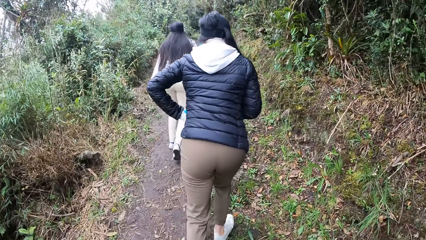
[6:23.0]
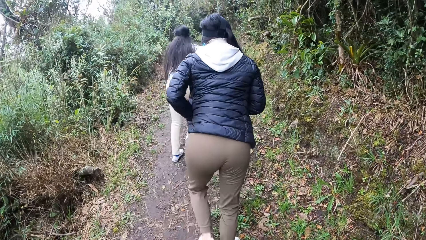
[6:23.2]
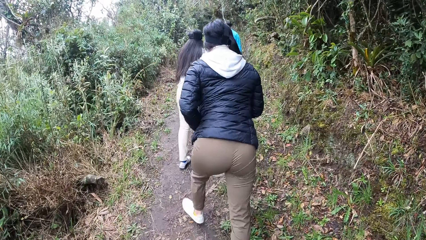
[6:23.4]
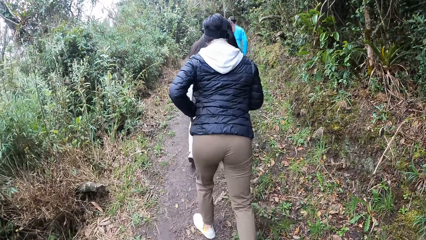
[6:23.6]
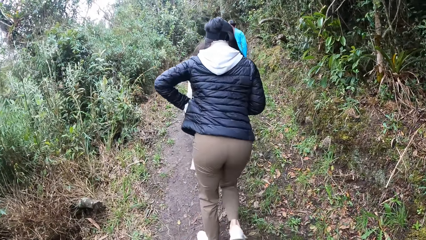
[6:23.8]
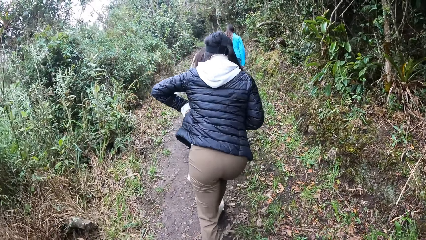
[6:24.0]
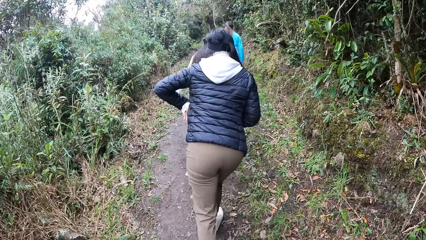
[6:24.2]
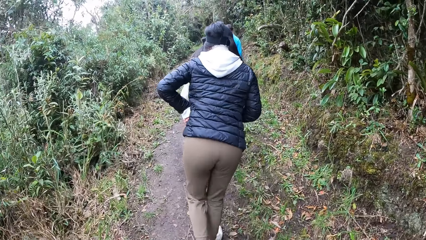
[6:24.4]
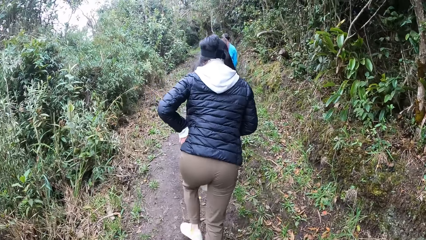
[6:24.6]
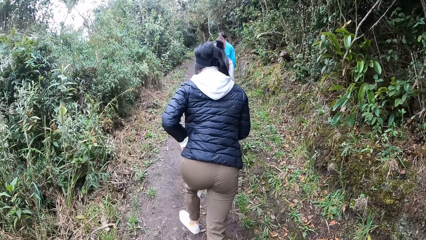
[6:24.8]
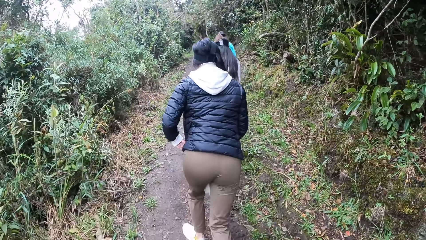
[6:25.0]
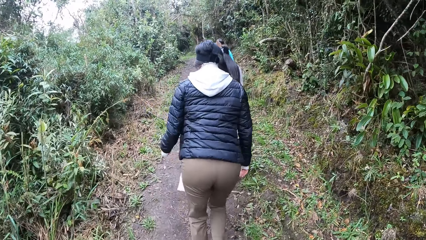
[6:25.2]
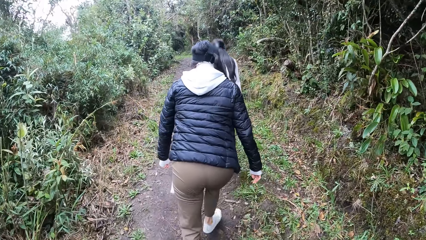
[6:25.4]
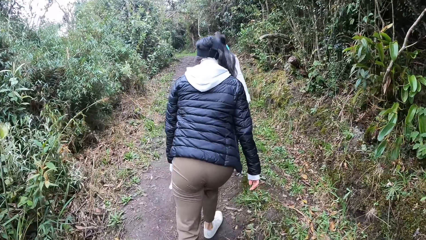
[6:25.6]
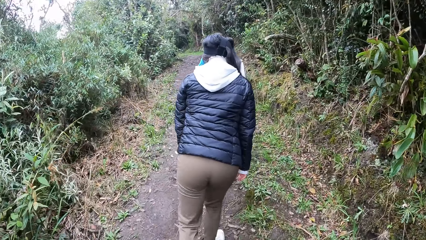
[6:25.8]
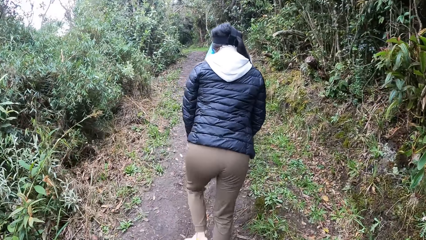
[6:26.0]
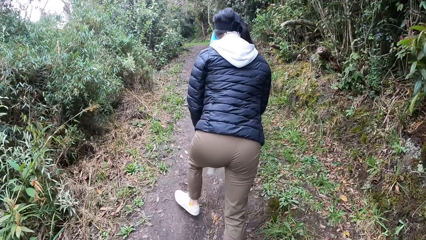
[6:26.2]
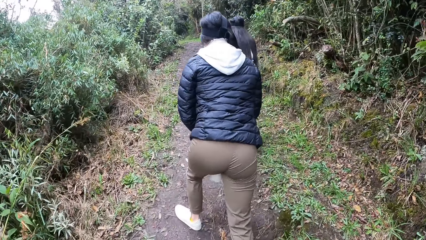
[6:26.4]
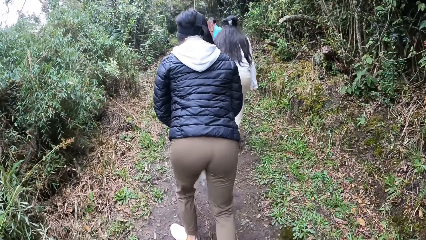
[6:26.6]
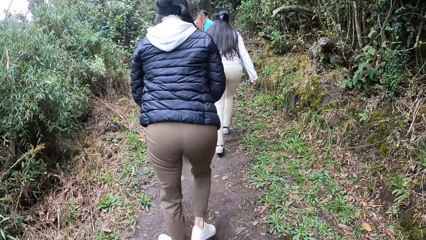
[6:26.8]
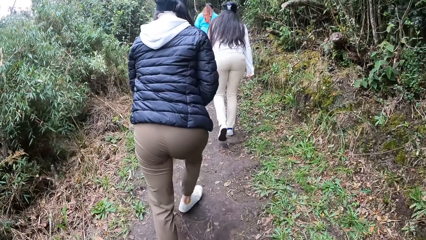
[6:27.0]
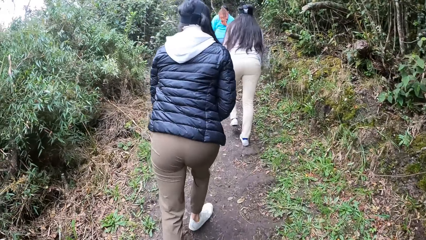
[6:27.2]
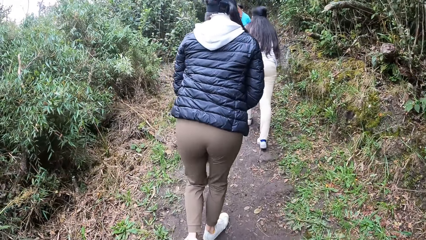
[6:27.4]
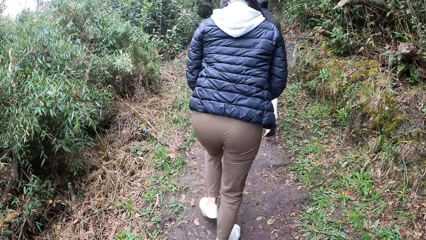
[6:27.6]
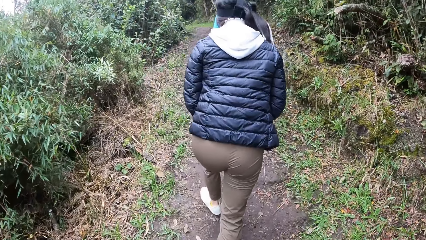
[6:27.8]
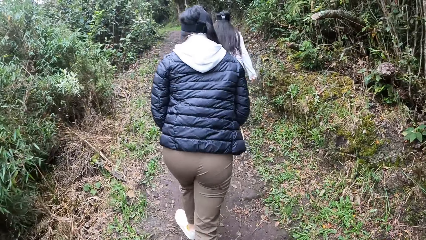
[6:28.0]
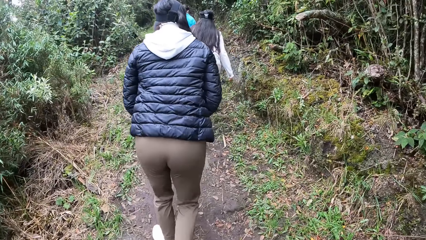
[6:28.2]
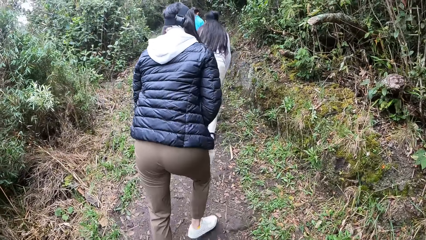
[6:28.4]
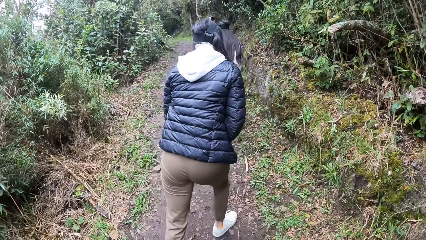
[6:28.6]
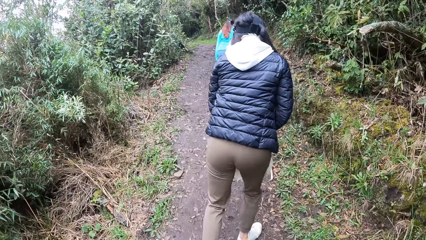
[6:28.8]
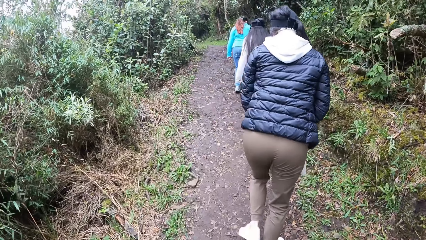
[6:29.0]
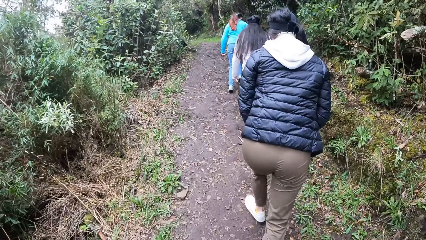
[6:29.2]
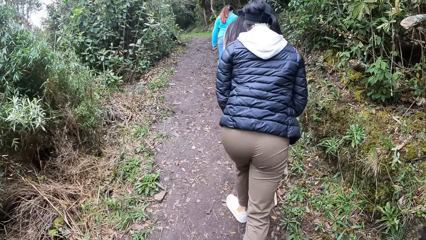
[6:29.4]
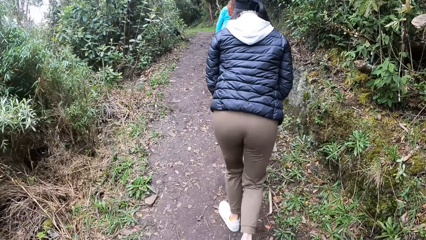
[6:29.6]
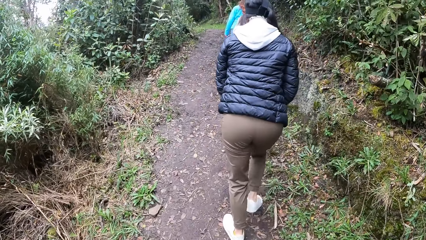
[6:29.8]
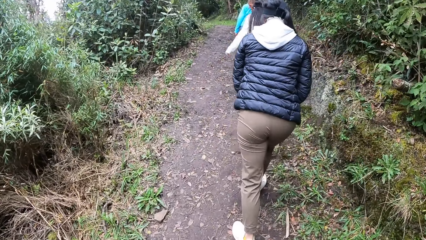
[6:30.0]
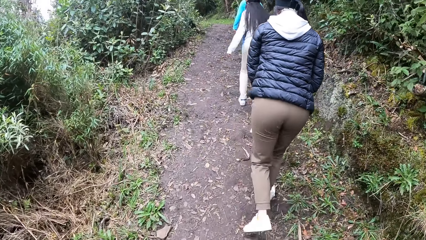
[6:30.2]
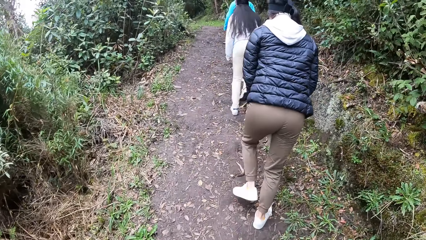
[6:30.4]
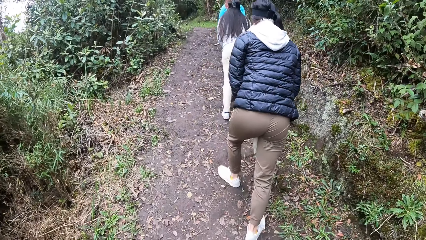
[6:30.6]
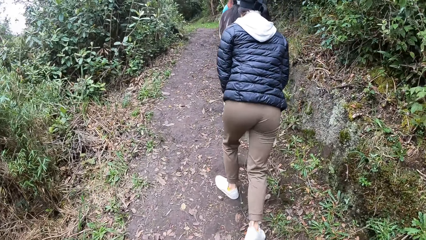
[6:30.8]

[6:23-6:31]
The woman puts a face mask in her left hand in the pocket of her jacket. The camera wearer walks.

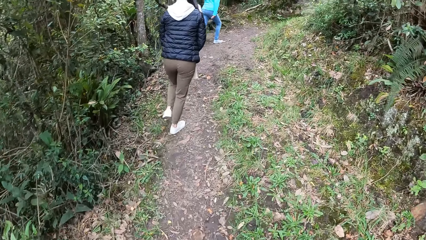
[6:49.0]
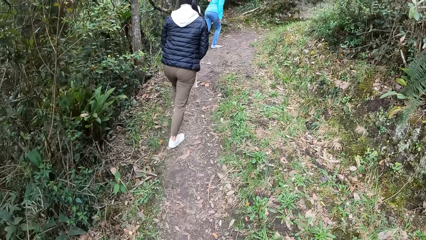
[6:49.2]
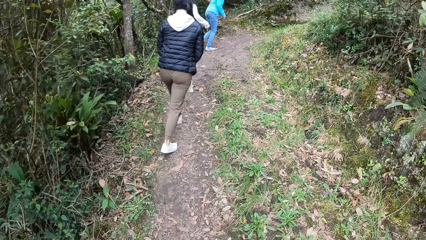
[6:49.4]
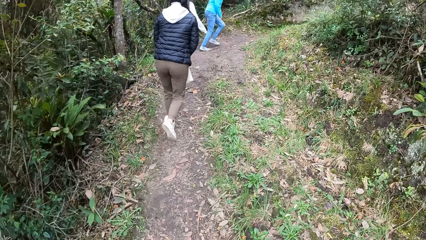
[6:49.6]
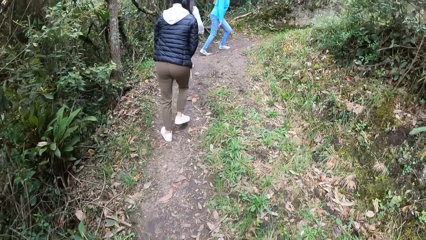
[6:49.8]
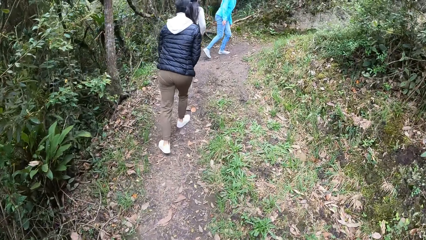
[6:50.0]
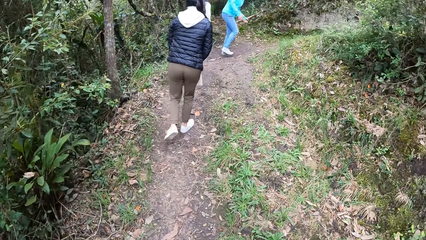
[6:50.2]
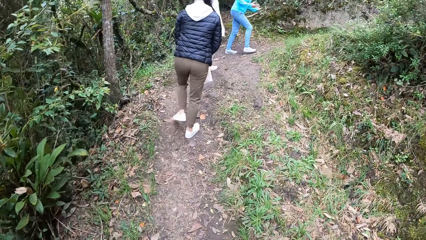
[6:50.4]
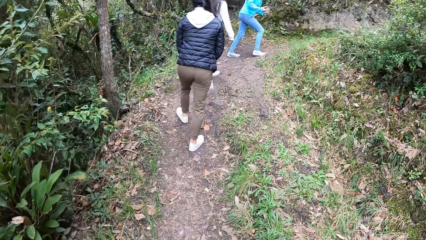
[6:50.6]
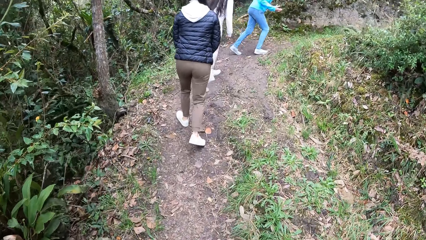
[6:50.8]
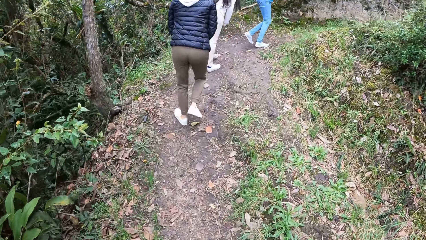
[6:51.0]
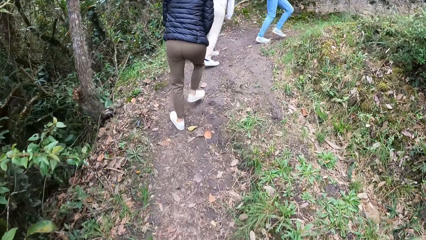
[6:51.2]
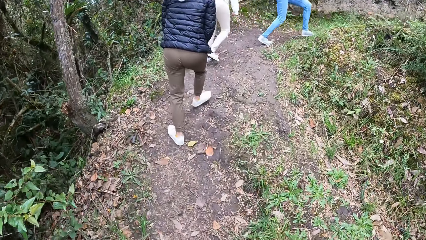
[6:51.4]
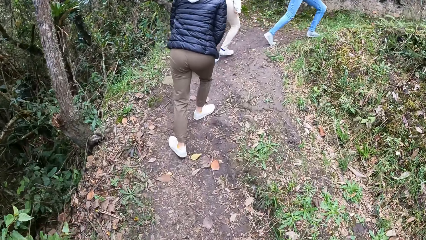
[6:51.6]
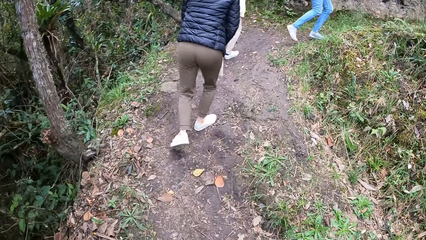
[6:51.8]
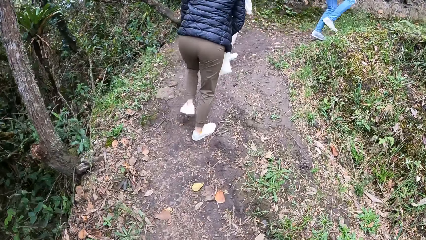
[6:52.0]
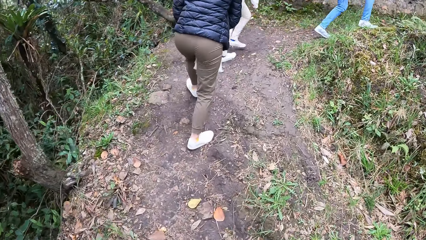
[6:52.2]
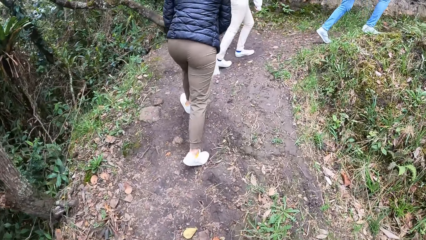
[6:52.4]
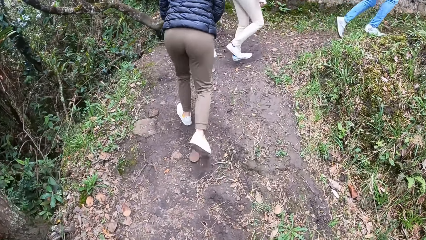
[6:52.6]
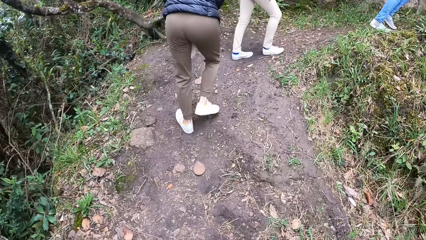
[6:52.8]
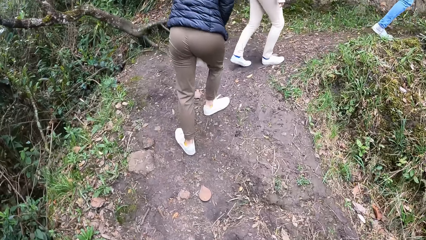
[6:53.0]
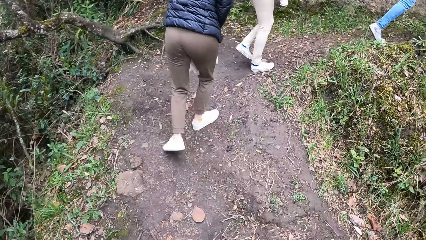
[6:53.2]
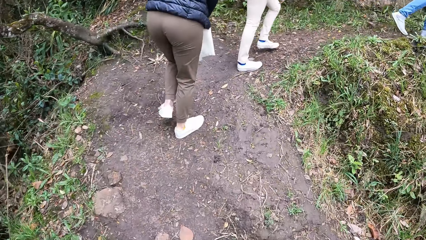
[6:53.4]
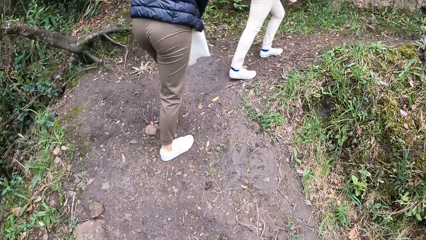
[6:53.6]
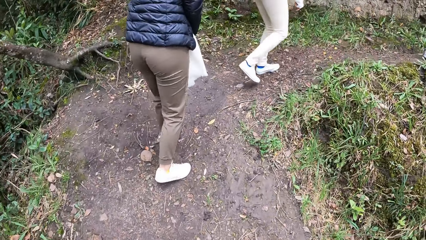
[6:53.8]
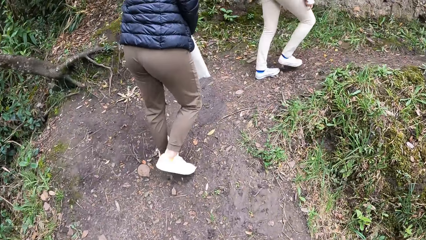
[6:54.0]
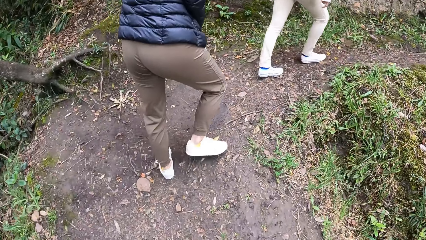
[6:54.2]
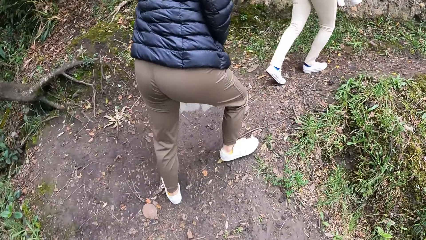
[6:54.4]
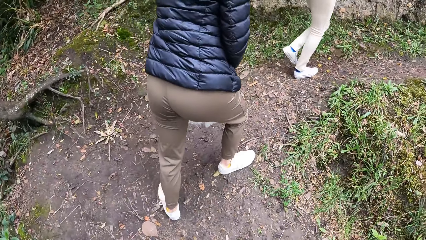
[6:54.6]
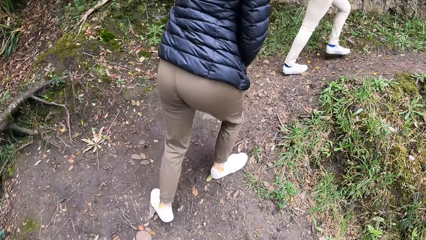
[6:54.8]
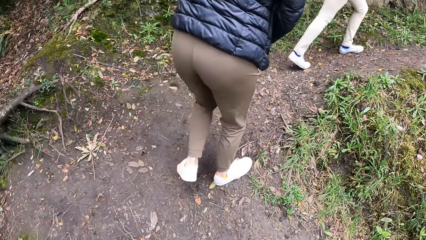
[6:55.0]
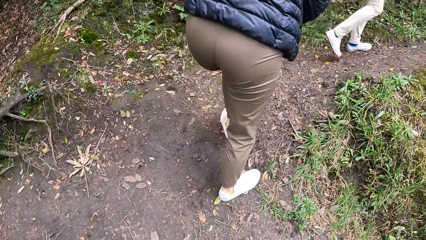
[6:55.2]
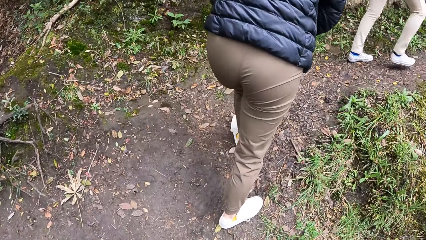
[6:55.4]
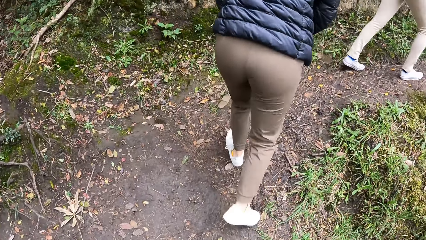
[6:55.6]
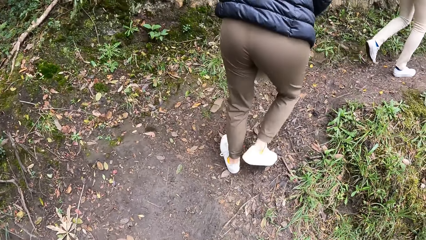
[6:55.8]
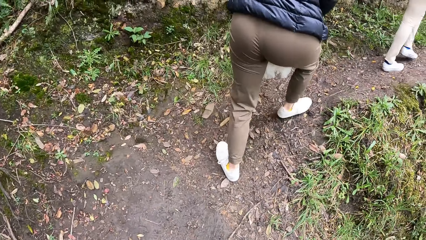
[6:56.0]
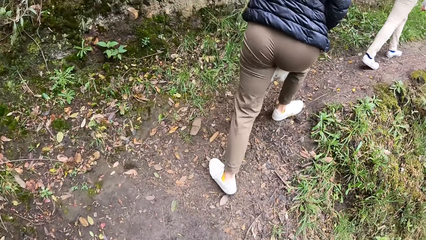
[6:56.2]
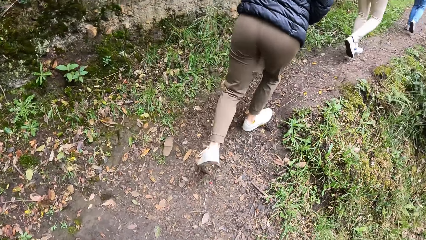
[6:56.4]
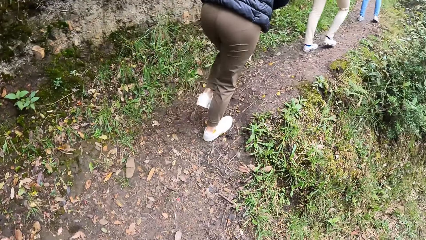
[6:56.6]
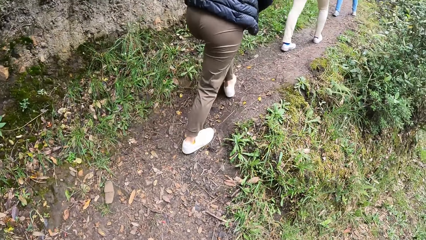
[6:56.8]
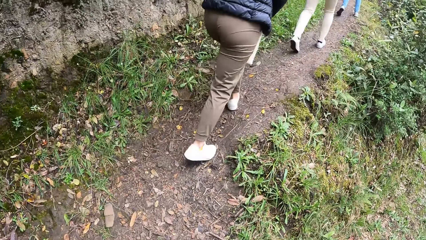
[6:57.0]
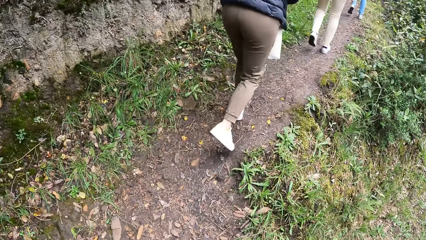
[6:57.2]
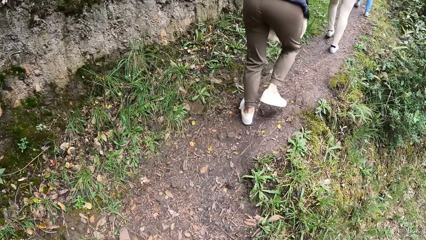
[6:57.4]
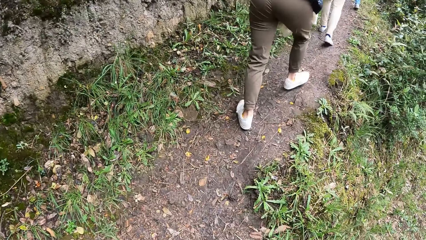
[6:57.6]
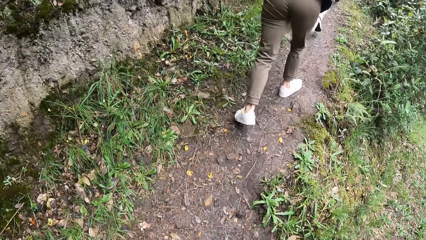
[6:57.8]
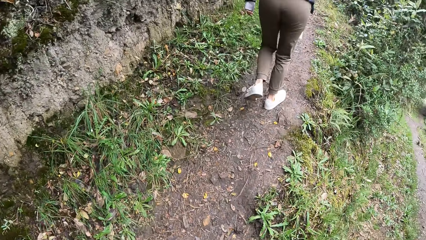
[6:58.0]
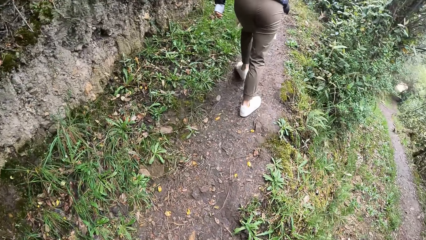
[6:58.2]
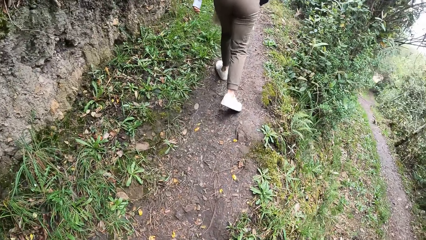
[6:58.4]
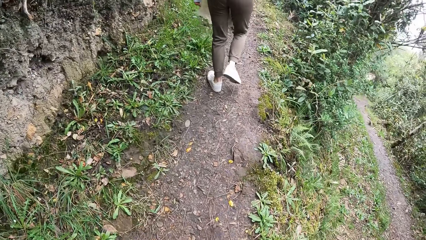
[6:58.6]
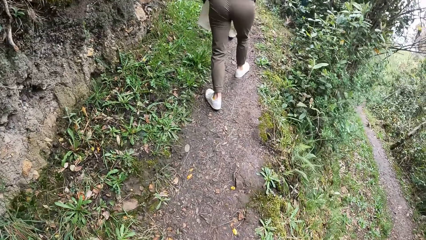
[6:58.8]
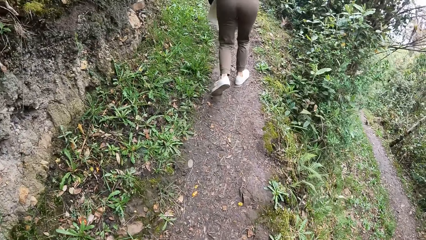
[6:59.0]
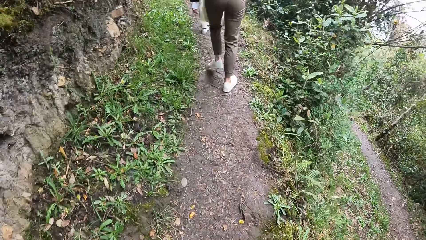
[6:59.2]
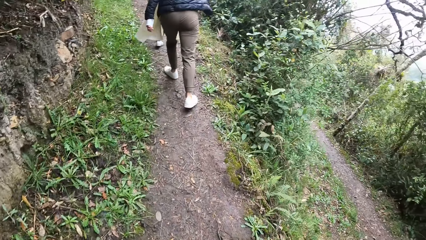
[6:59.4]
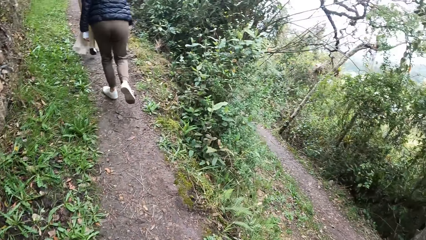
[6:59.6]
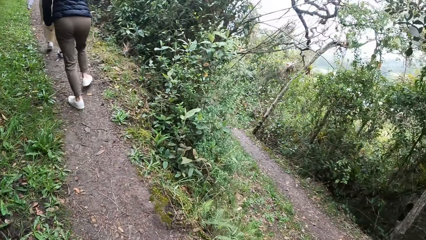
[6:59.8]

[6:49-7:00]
A person gestures with her hands. The camera wearer walks. Another person walks. A third person walks. The first person walks.
